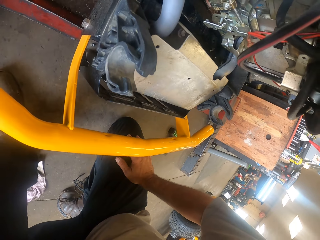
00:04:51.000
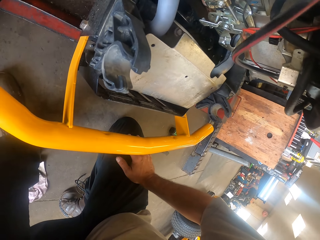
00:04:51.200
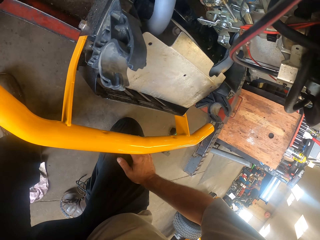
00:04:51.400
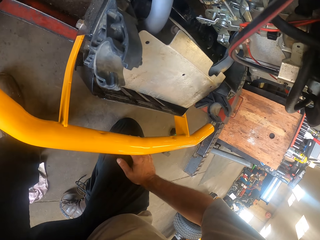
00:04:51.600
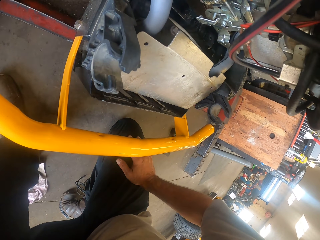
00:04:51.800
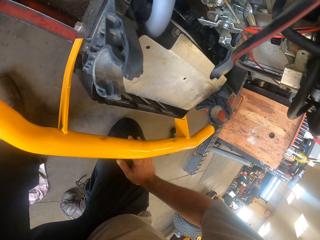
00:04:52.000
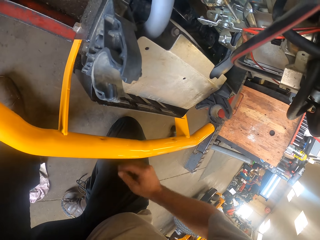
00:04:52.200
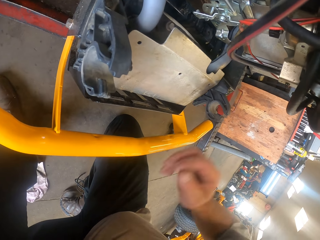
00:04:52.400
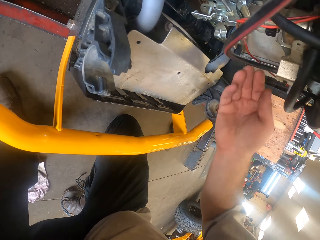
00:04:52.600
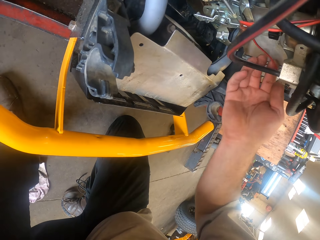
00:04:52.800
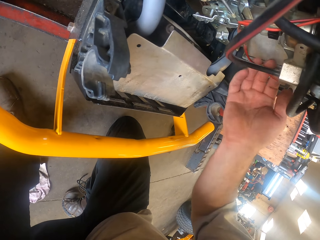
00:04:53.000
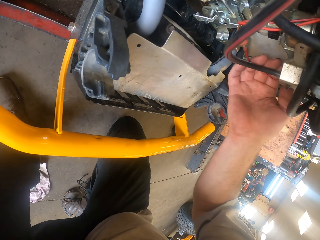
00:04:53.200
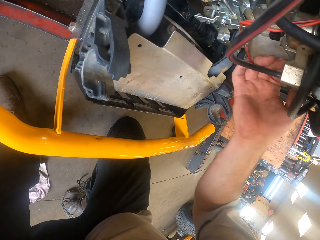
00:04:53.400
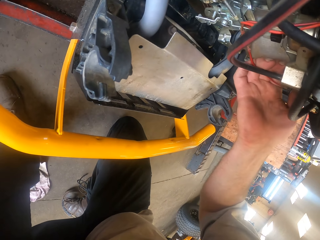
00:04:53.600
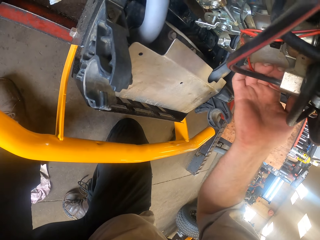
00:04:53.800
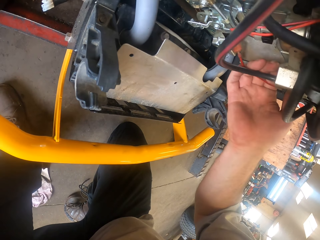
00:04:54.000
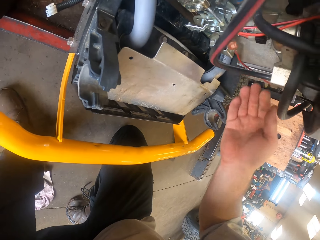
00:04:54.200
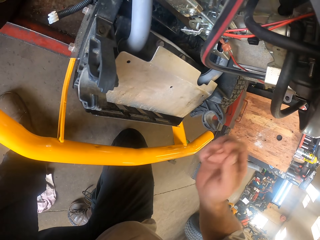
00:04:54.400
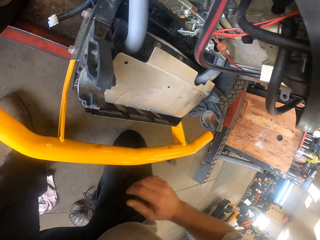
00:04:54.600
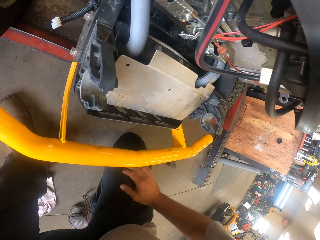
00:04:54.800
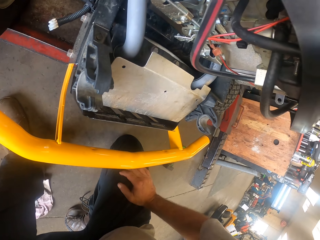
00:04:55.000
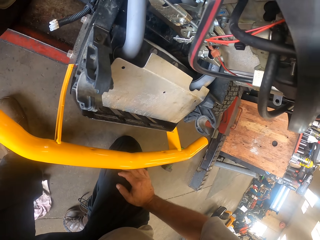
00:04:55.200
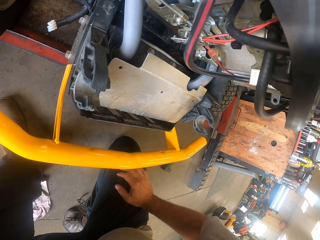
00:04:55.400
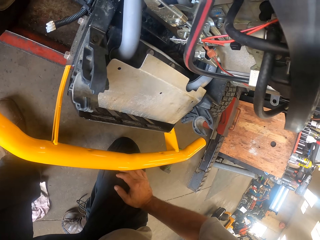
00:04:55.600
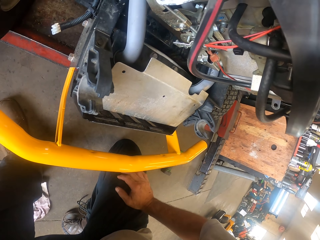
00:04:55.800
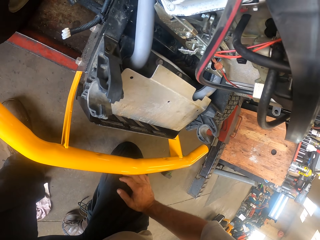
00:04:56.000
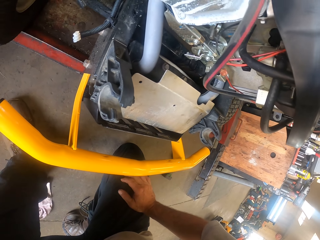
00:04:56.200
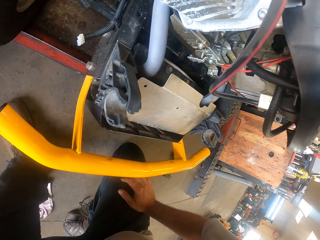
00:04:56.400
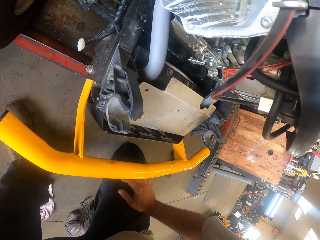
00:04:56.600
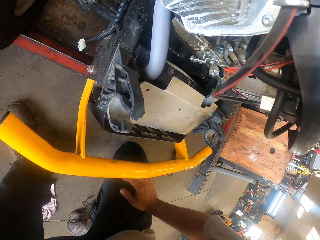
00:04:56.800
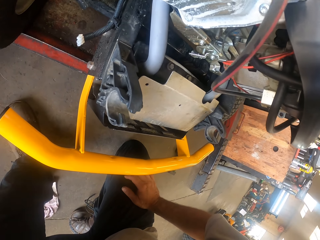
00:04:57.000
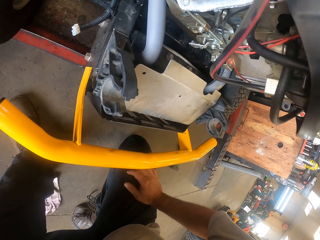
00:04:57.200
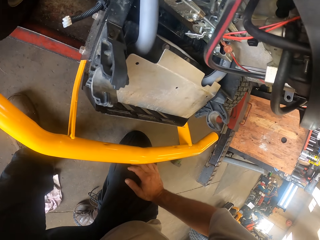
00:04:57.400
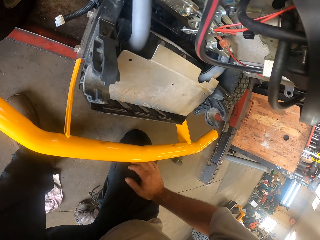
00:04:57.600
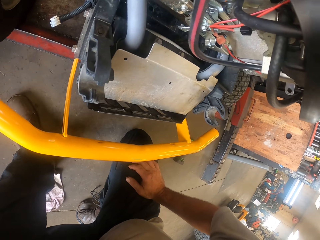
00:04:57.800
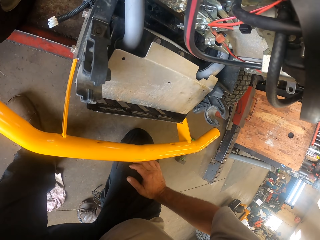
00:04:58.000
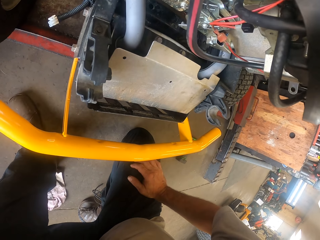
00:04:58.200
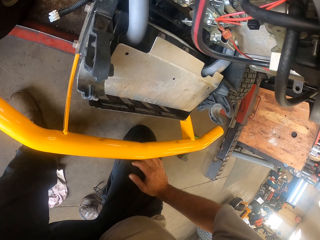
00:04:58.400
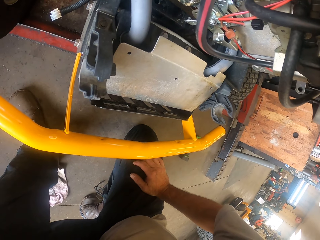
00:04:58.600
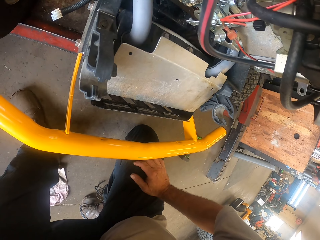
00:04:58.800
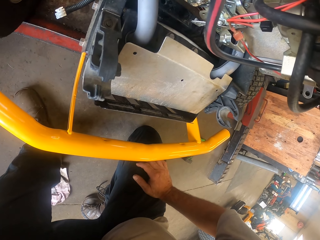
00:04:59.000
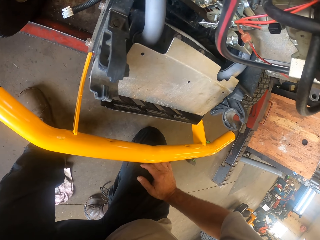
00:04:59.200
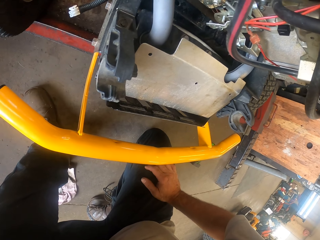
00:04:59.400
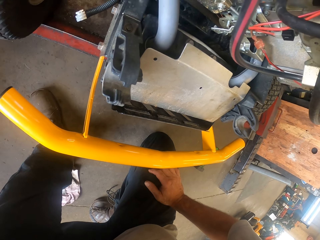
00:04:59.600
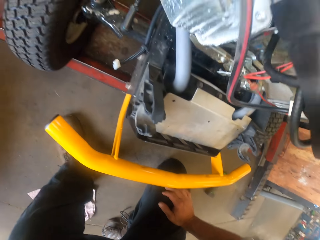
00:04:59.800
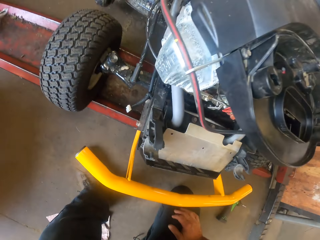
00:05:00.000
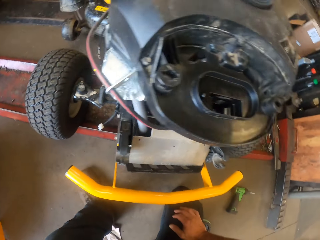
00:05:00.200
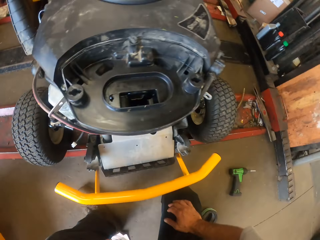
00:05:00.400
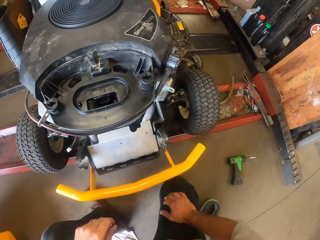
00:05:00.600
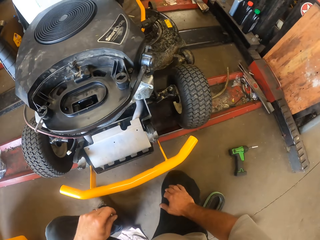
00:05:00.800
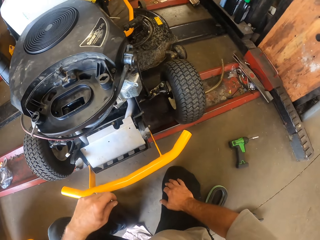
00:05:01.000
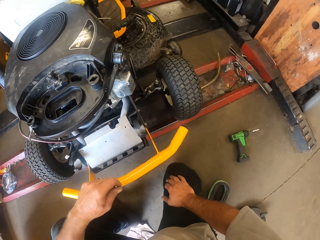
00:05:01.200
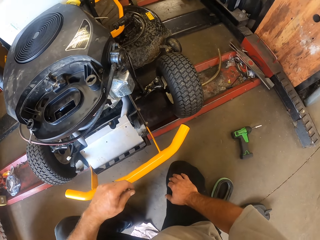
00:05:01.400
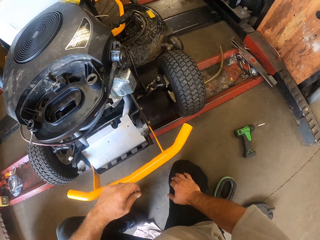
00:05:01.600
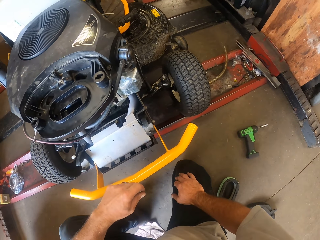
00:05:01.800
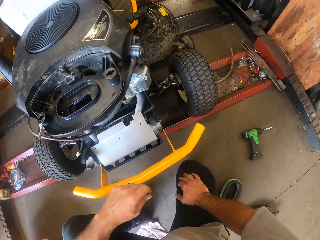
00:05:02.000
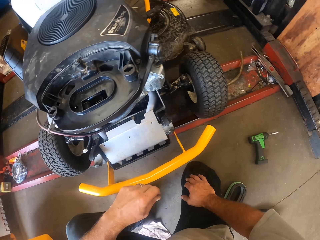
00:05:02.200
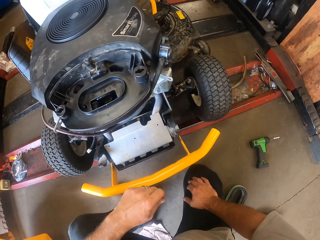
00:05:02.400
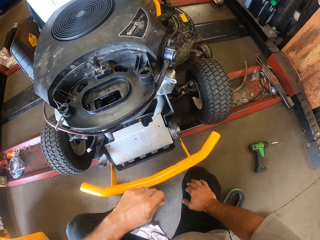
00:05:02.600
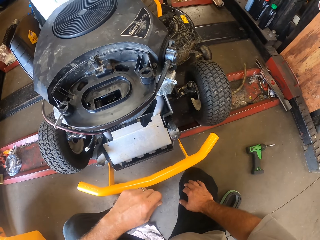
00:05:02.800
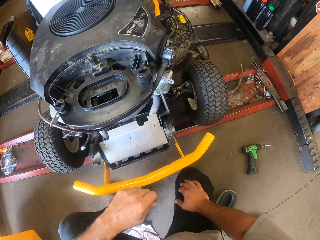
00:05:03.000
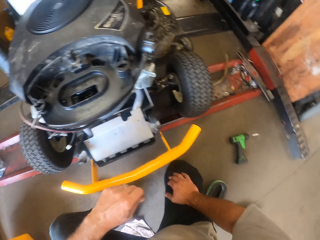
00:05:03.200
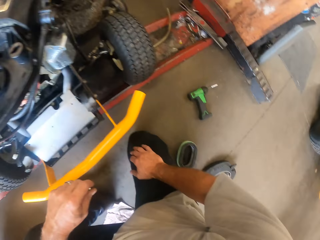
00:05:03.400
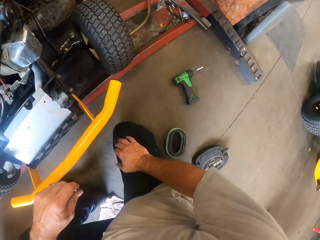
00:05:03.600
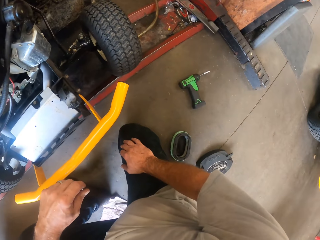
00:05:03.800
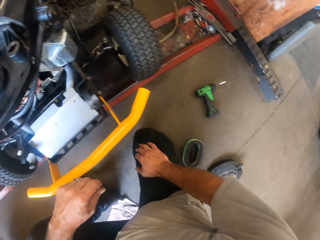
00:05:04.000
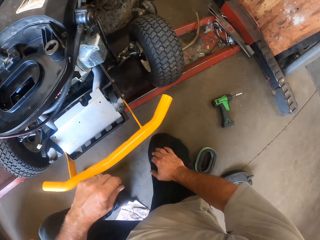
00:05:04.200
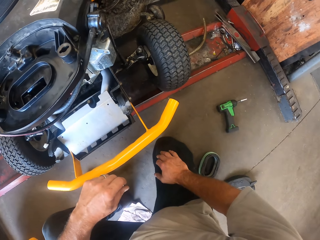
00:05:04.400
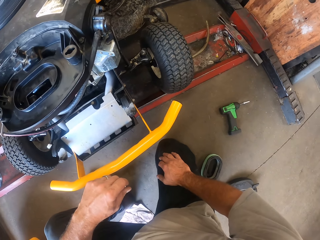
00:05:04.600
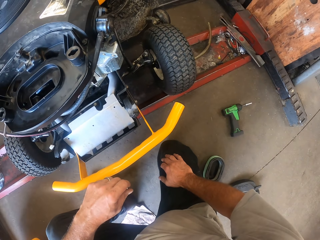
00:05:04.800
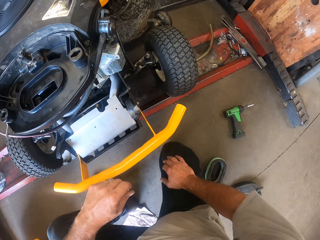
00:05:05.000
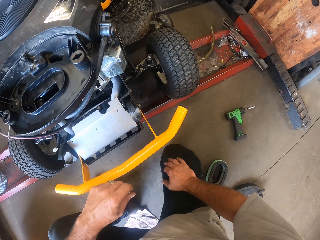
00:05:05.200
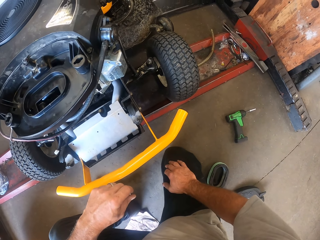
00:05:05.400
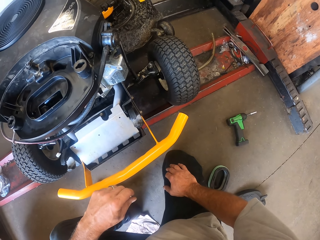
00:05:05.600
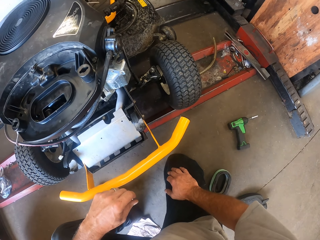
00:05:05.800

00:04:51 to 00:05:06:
The camera wearer removes his hand from his knee. He moves another part of the lawn mower with his right hand. He touches part of the engine, moves his hand away from the engine, and rests his hand on his lap. A man walks on the other side of the workshop. The camera wearer moves his left hand.

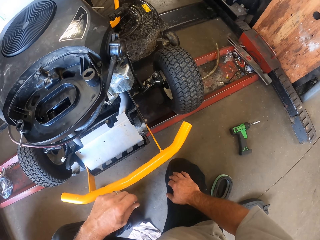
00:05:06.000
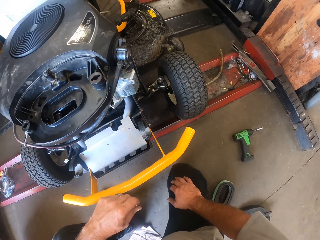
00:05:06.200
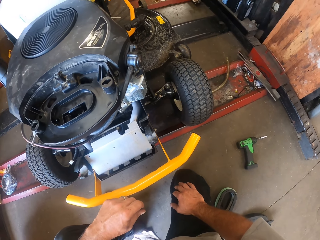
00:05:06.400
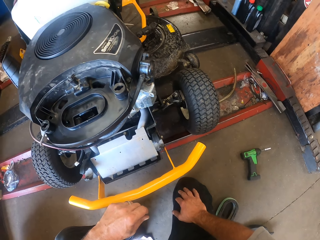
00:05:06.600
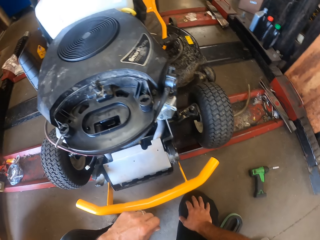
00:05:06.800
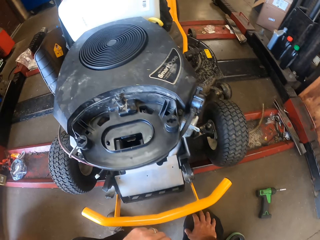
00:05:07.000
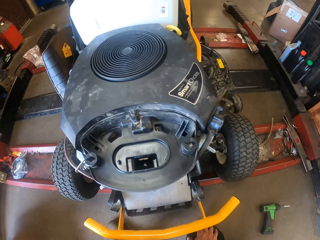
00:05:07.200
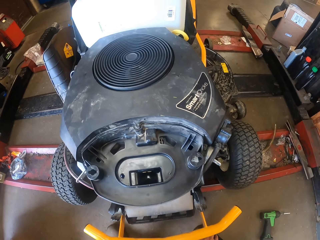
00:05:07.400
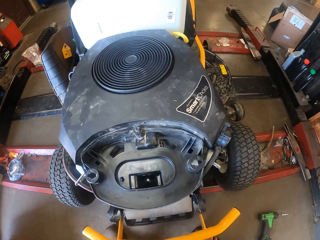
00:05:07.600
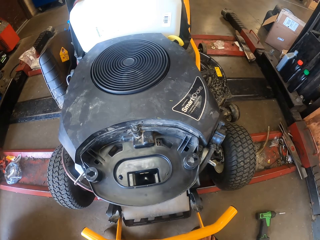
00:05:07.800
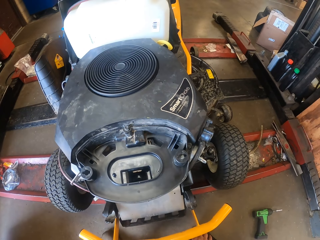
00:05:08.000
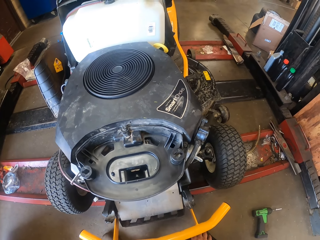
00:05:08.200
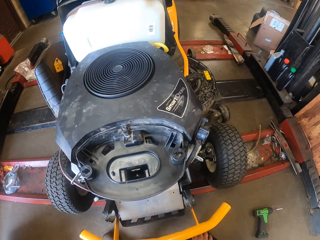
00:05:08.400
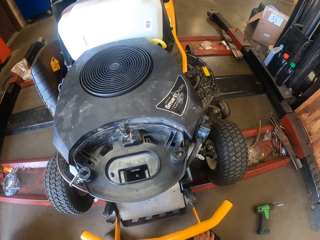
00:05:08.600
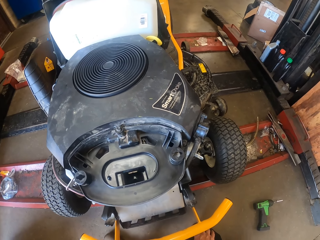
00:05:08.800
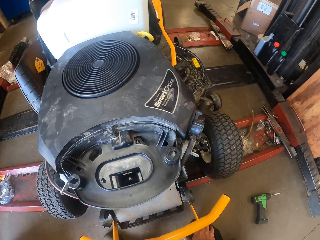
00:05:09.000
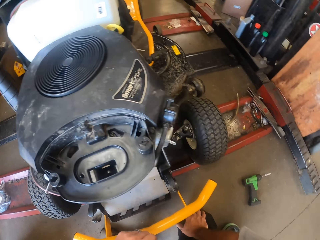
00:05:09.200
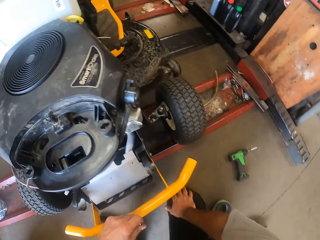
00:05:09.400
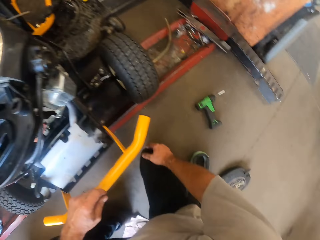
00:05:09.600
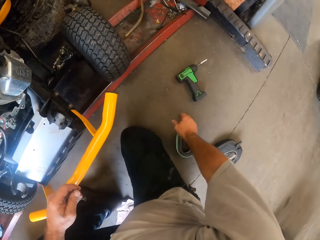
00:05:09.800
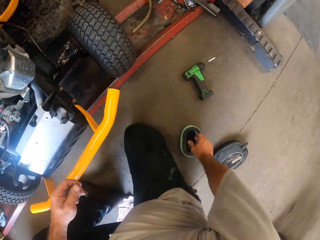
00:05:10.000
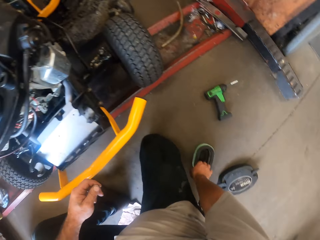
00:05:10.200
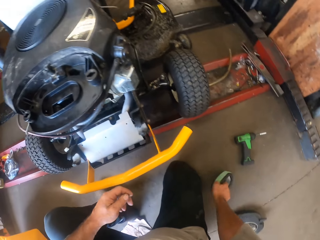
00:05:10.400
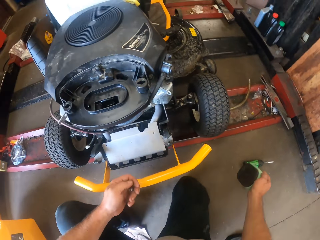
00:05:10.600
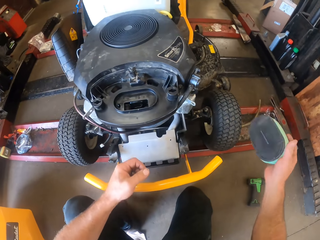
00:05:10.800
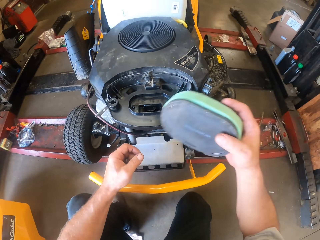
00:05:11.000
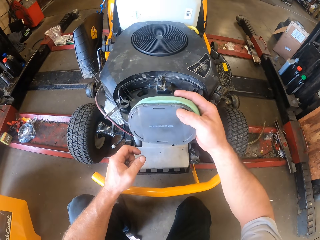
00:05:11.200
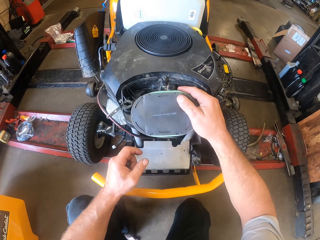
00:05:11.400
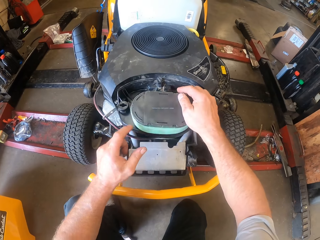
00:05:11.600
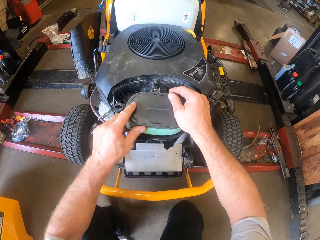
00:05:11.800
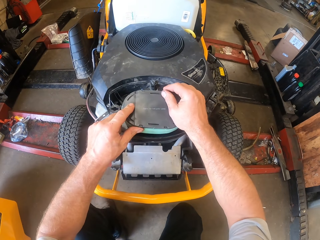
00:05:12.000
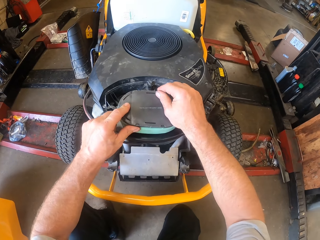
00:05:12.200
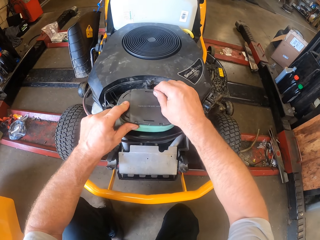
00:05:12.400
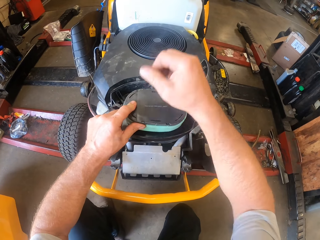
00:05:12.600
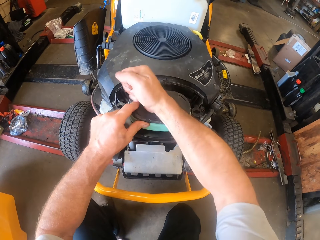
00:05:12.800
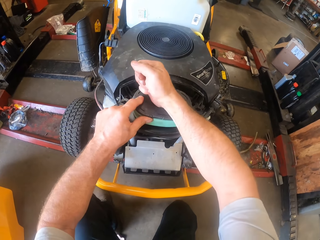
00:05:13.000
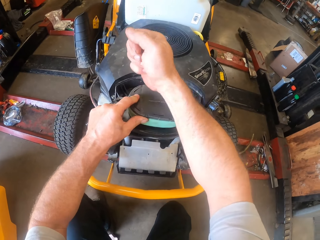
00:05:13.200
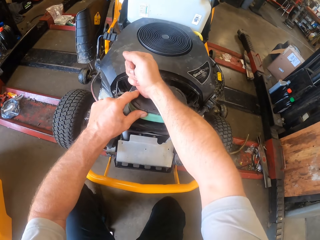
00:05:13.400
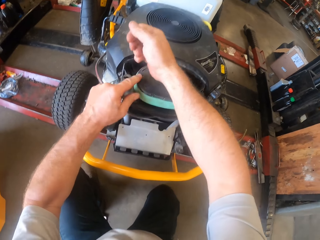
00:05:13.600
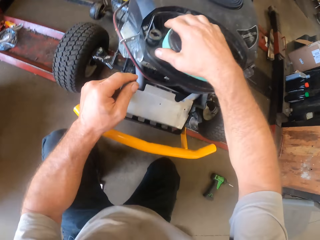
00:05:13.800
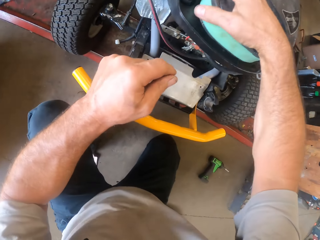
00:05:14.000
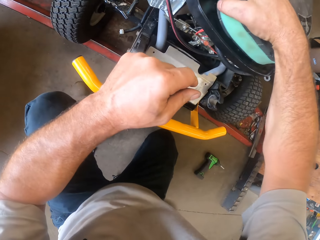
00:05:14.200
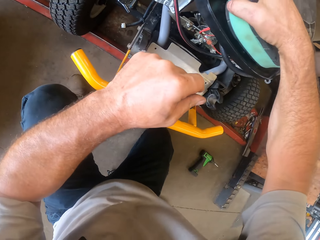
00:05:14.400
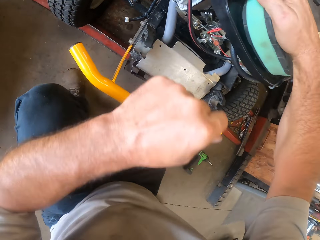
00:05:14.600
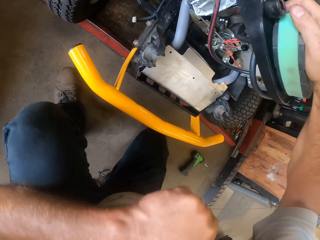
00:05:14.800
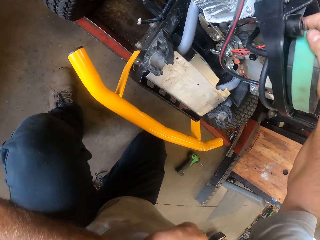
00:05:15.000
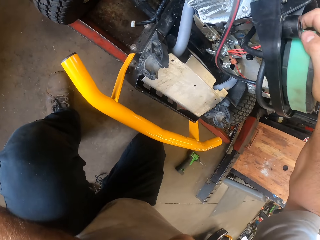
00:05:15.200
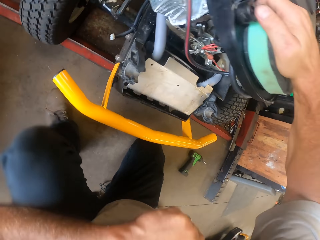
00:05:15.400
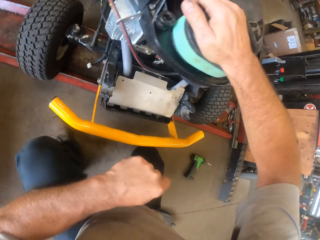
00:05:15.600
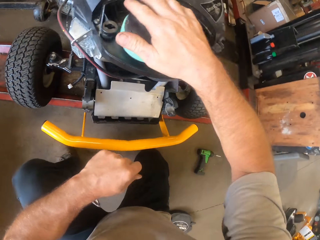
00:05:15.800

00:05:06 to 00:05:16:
The camera wearer picks an air filter from the floor with his right hand. He puts the air filter on the lawn tractor. He holds the air filter with the other hand. He hits the air filter with the hand. He removes a hand from the air filter. He holds the air filter.
